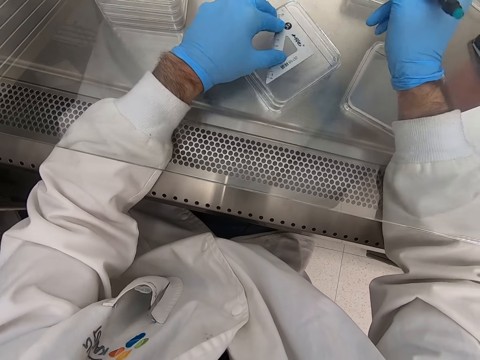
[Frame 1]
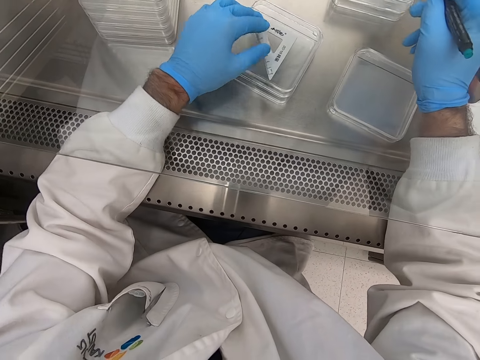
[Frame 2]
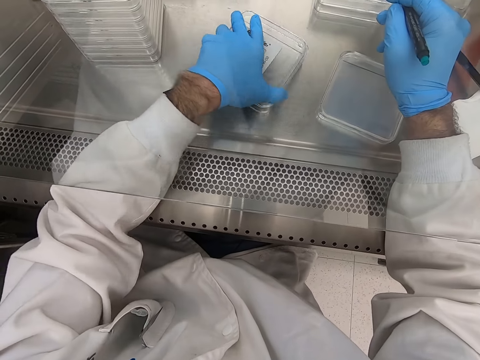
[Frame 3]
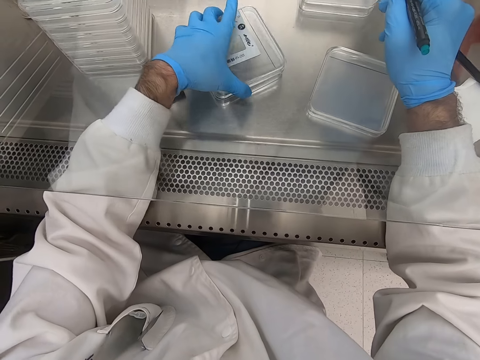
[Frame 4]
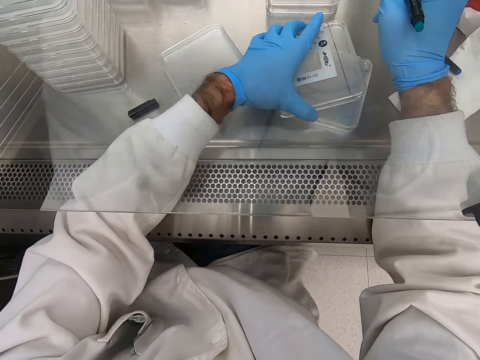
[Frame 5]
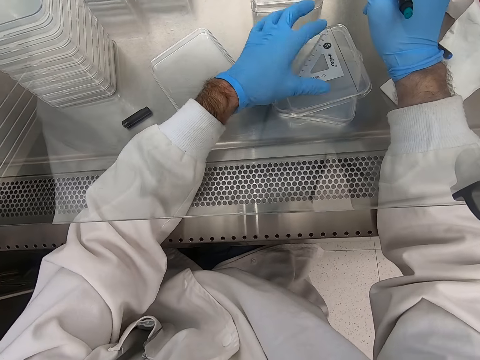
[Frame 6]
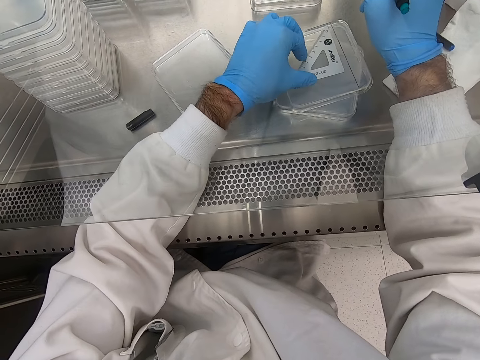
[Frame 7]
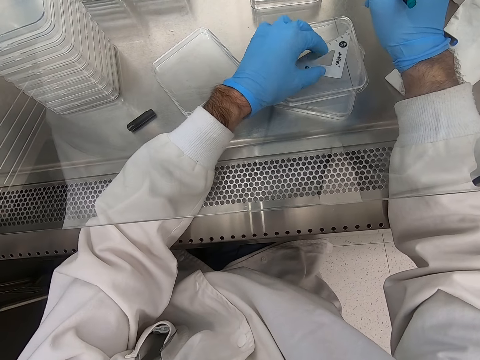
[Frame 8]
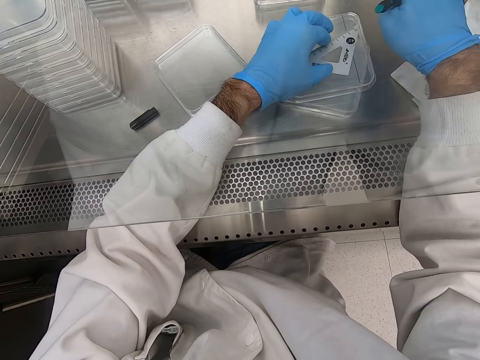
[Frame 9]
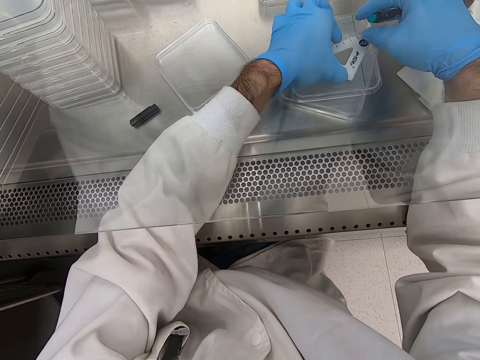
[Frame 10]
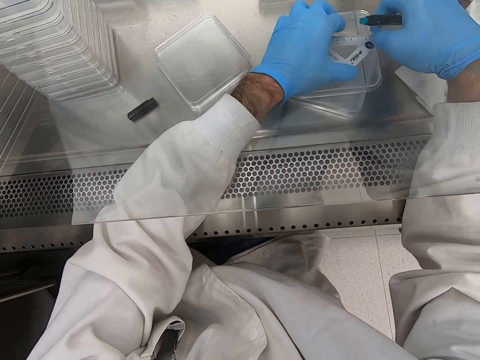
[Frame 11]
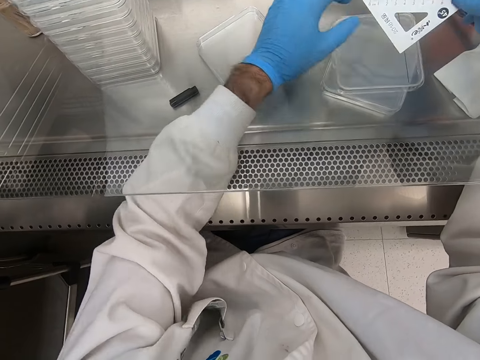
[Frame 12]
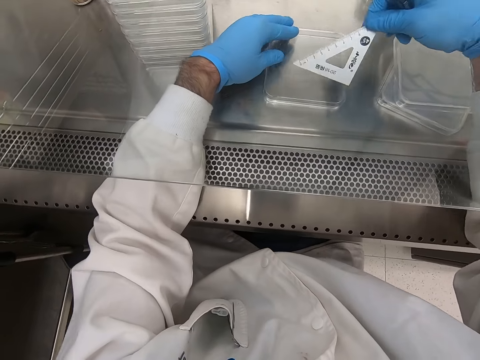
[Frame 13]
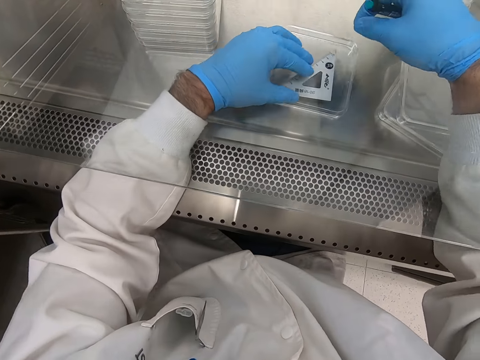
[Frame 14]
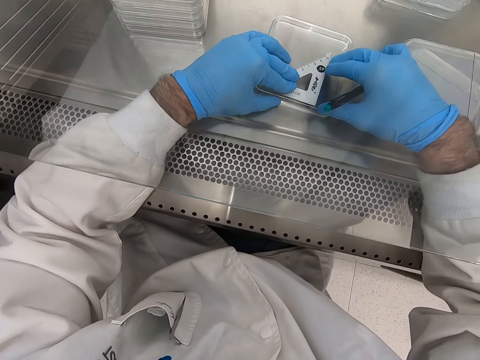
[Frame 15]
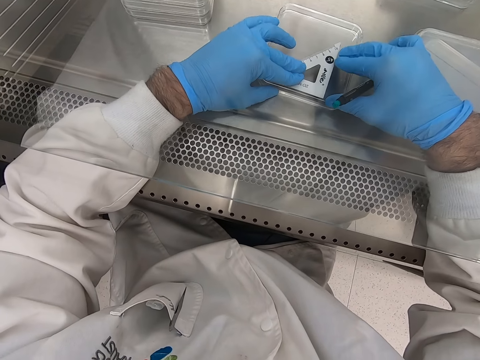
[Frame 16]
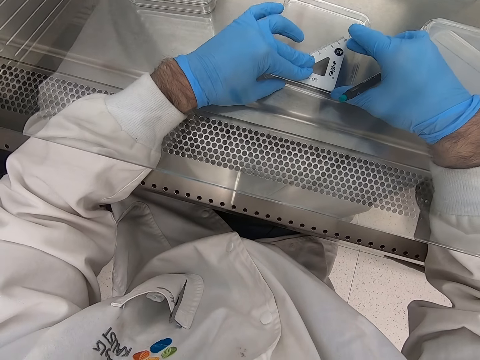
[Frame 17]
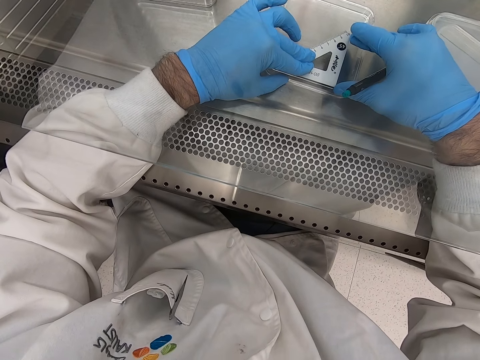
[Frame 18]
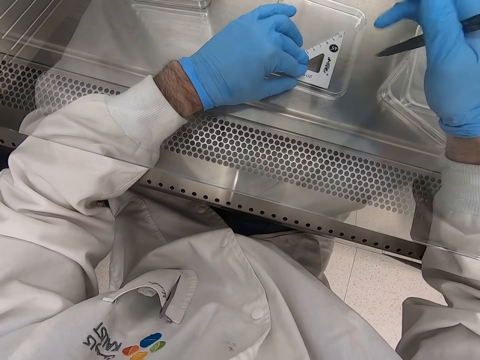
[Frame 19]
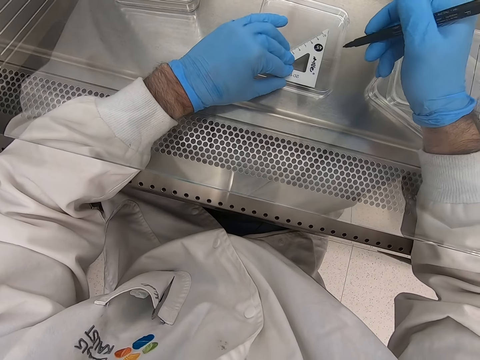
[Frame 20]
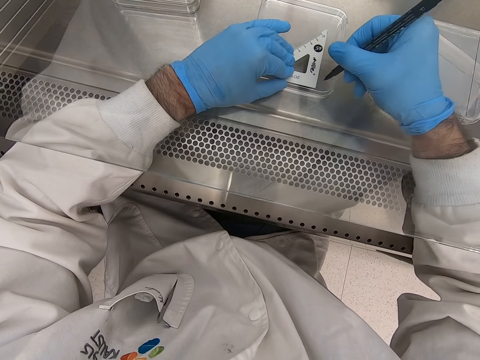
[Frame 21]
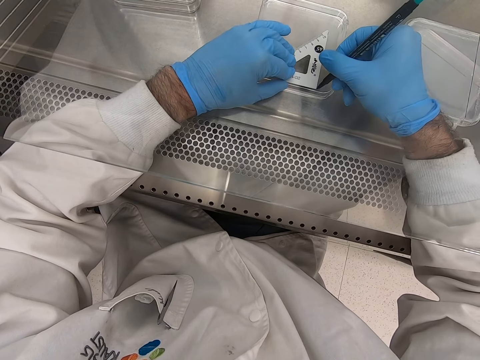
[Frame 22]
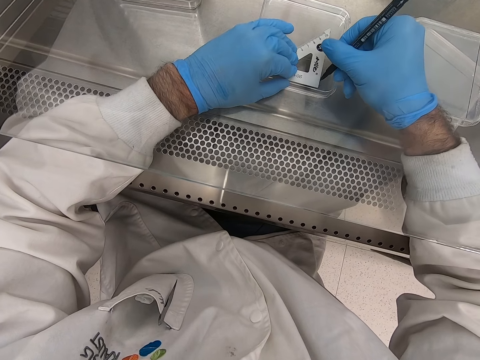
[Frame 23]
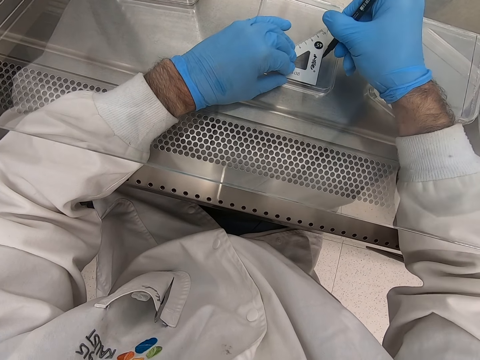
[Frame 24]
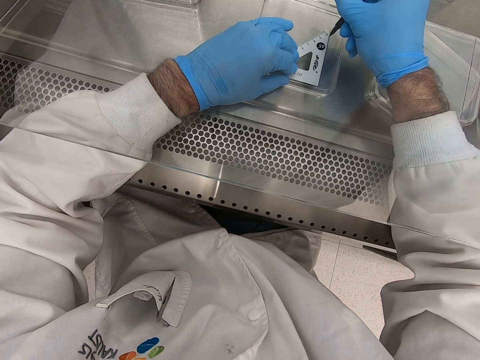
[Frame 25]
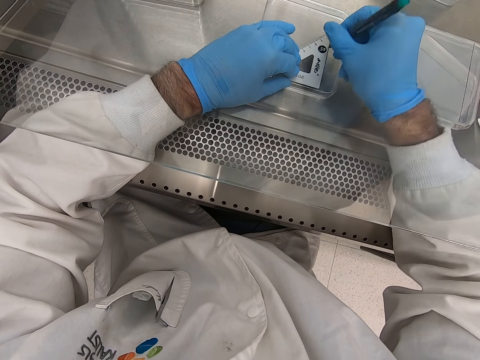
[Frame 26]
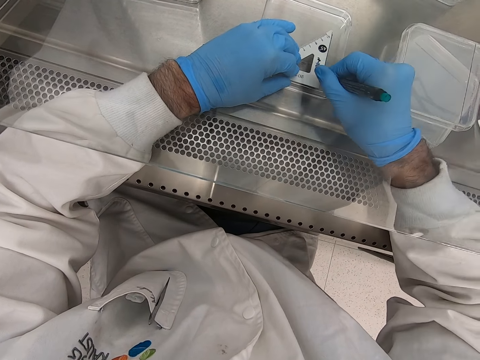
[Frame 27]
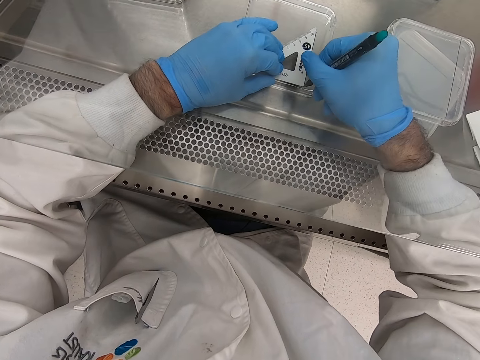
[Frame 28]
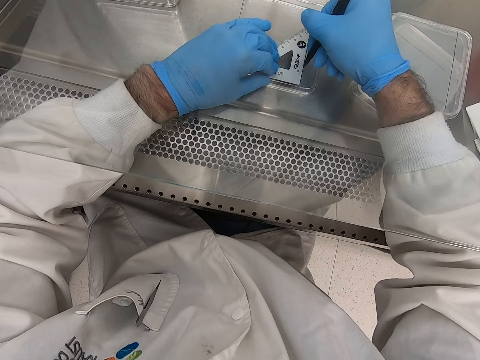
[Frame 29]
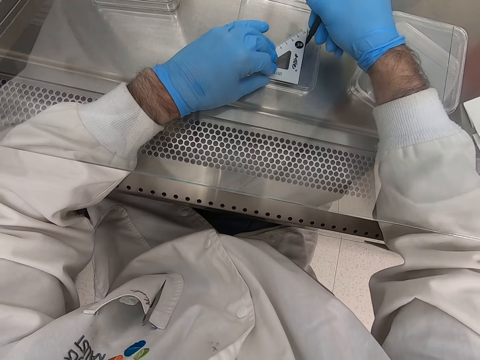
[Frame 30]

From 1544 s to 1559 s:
The camera wearer places an acrylic sheet on the table. They pick up a triangular ruler. They make marks on the acrylic sheet.

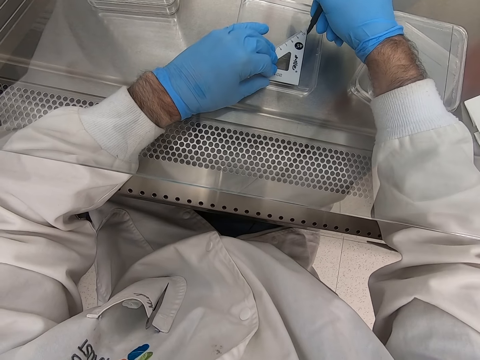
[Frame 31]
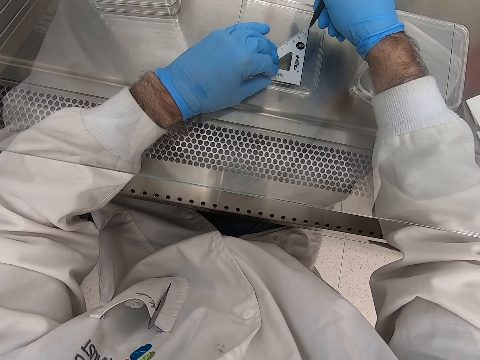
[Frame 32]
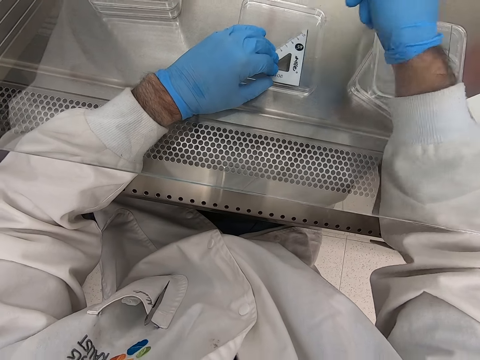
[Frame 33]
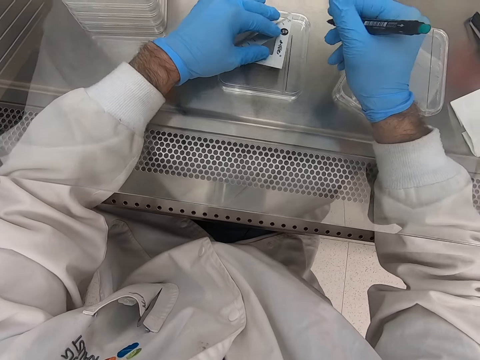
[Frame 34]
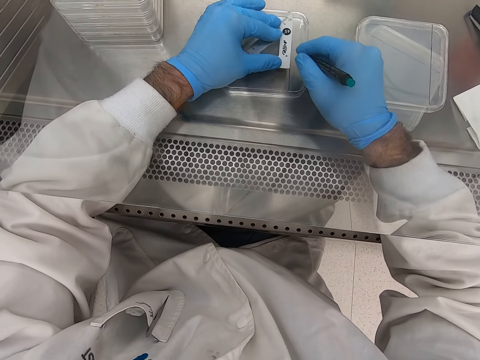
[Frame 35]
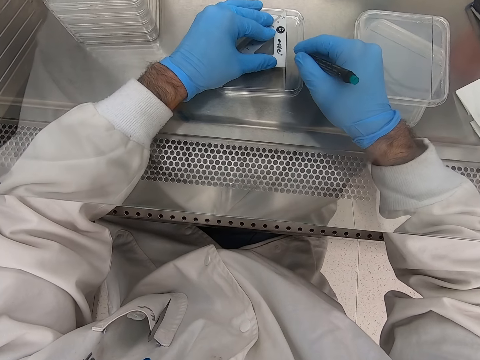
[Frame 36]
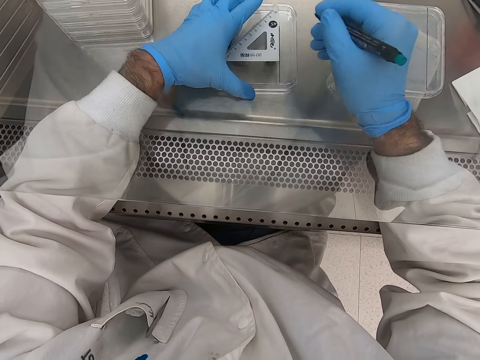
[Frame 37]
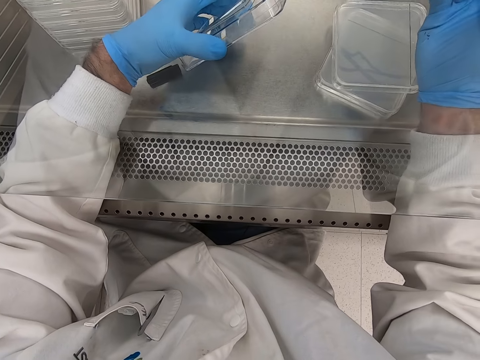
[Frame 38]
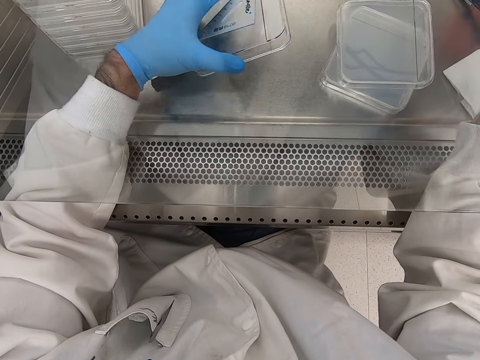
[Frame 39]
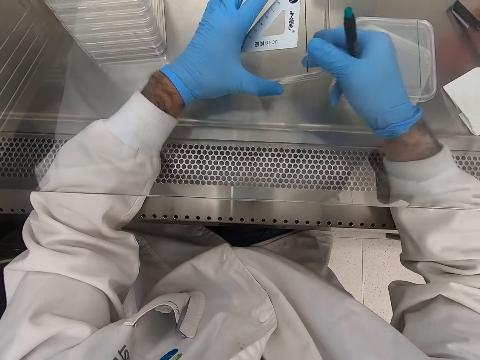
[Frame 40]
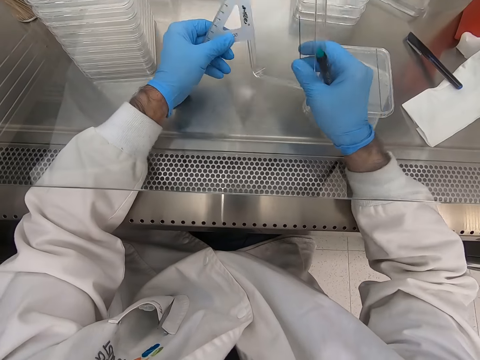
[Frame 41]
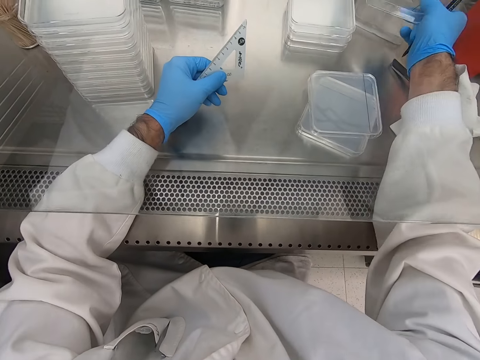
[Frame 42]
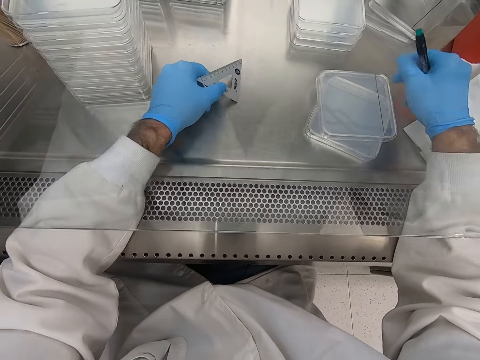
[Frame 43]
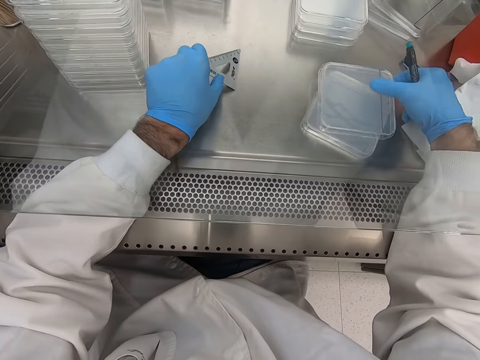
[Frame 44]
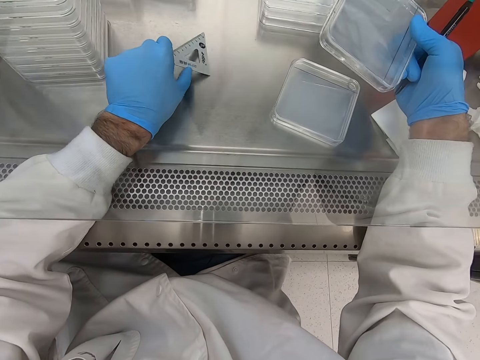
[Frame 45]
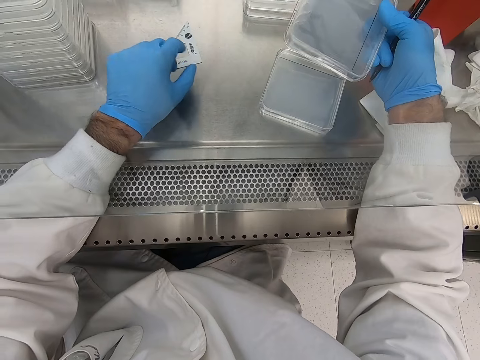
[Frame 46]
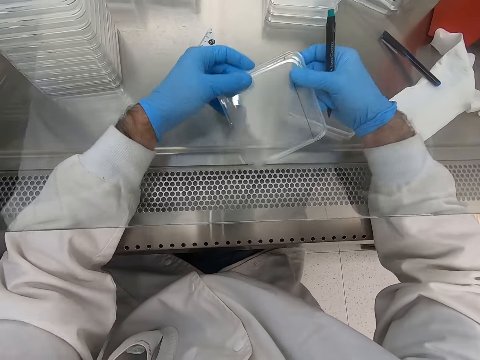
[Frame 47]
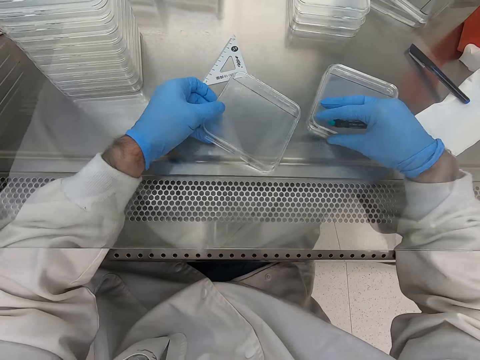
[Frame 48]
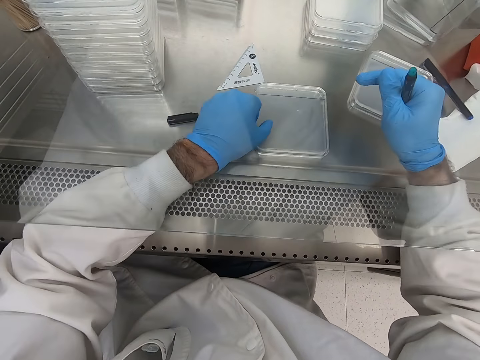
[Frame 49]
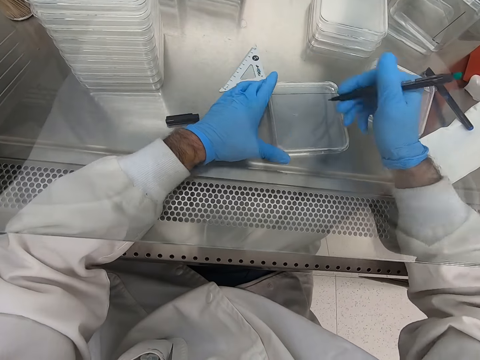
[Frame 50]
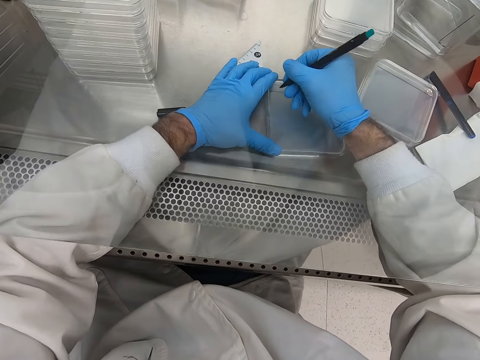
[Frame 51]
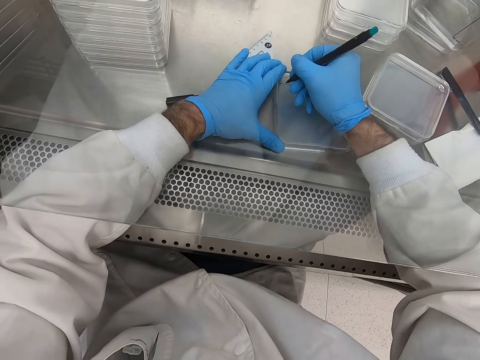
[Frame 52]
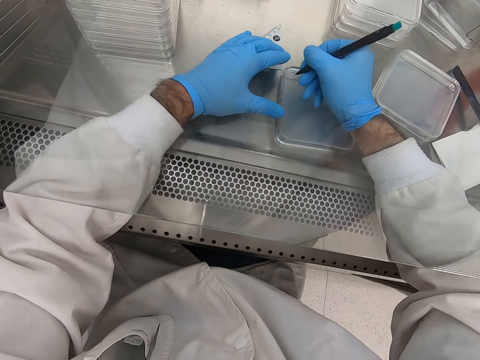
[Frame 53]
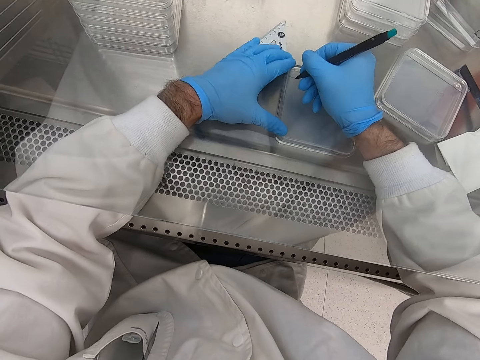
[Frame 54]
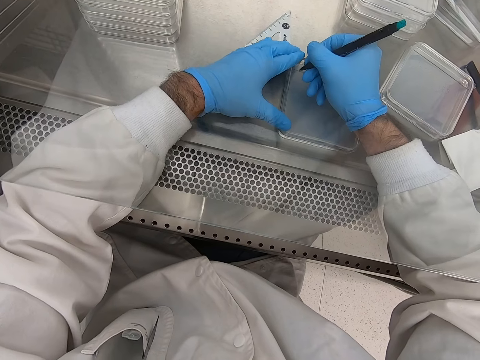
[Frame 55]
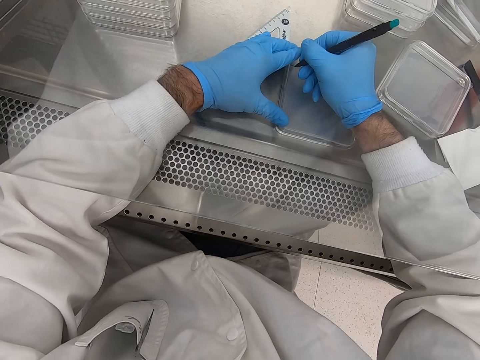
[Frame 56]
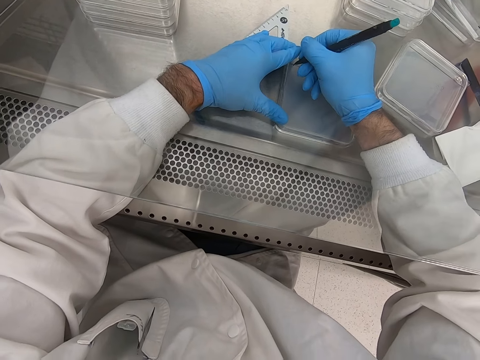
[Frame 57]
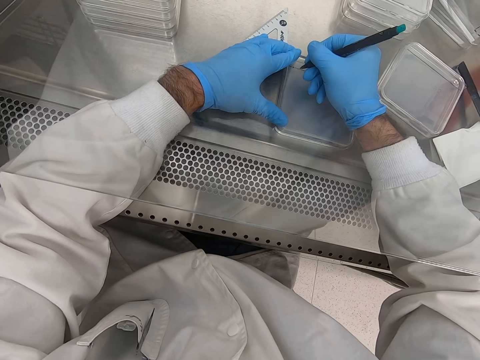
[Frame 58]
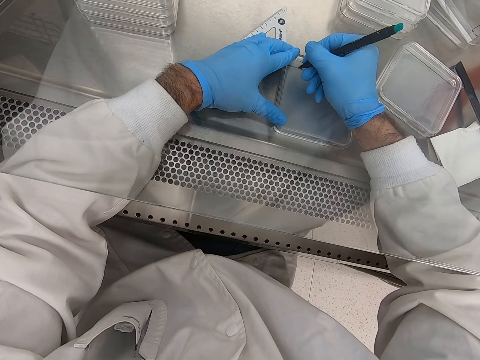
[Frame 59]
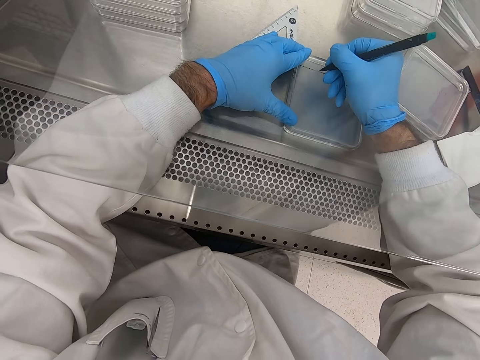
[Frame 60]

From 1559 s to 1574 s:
The camera wearer places an acrylic sheet on other sheets. They pick up an acrylic sheet. They place the acrylic sheet on the table. They make marks on the acrylic sheet.
